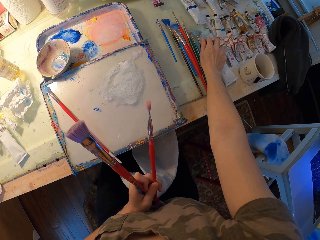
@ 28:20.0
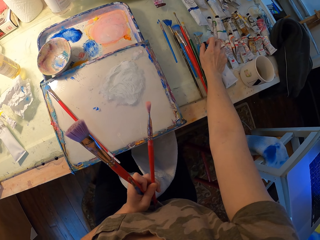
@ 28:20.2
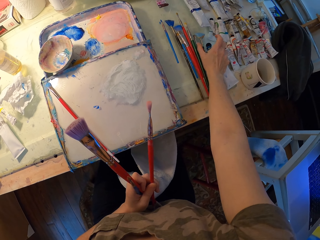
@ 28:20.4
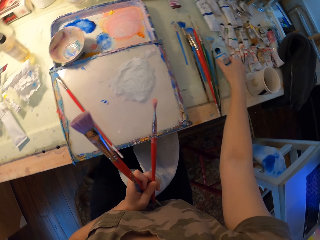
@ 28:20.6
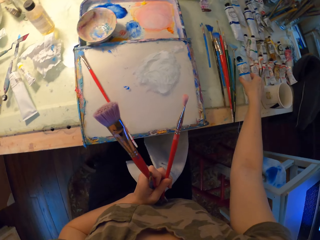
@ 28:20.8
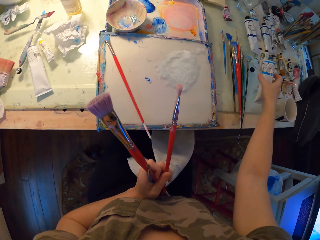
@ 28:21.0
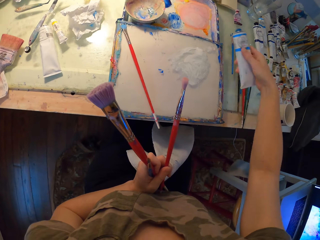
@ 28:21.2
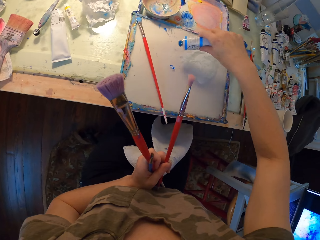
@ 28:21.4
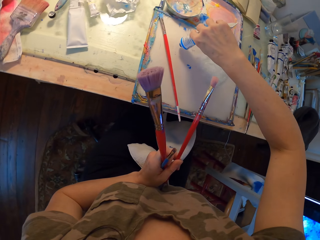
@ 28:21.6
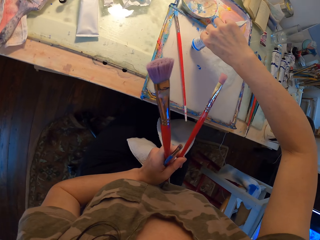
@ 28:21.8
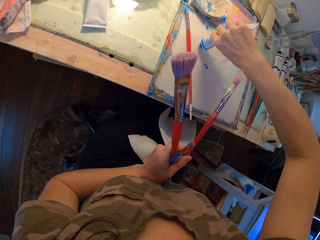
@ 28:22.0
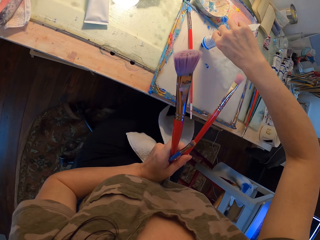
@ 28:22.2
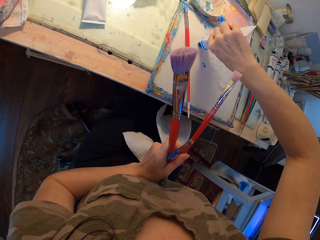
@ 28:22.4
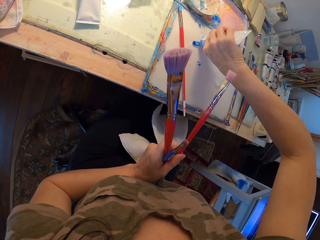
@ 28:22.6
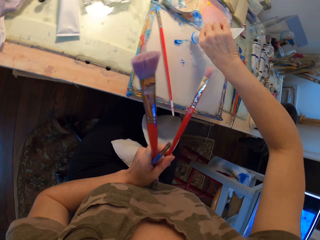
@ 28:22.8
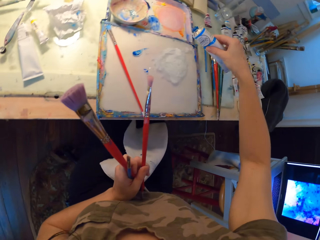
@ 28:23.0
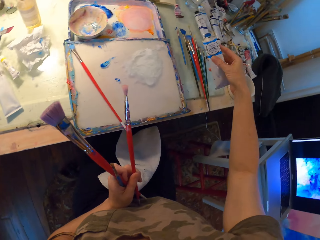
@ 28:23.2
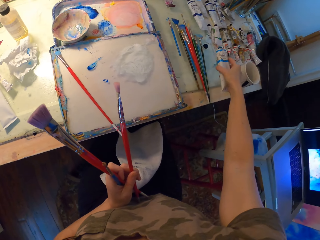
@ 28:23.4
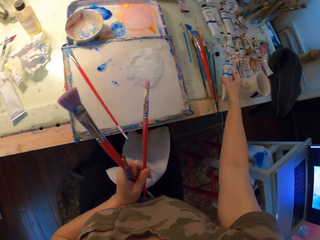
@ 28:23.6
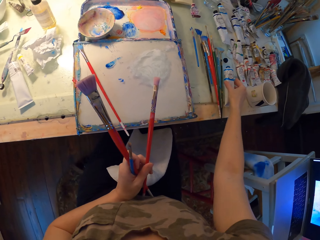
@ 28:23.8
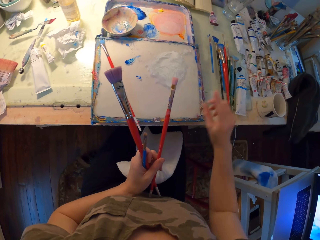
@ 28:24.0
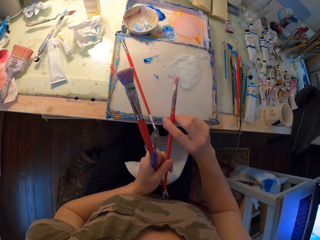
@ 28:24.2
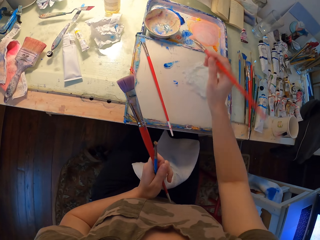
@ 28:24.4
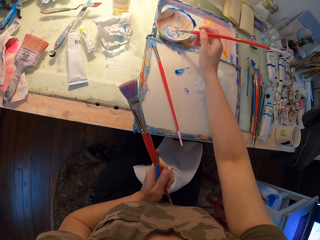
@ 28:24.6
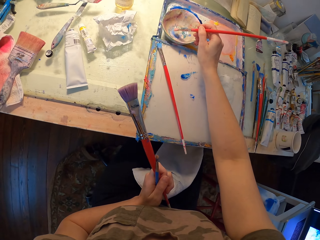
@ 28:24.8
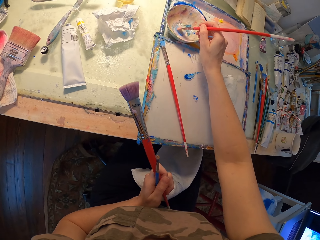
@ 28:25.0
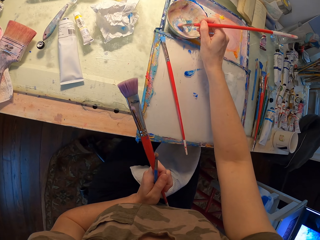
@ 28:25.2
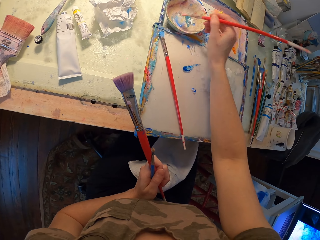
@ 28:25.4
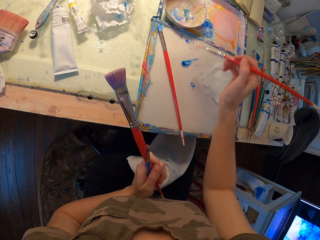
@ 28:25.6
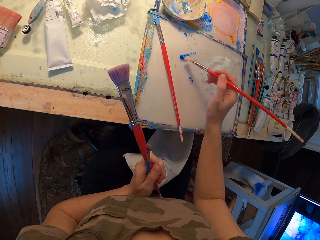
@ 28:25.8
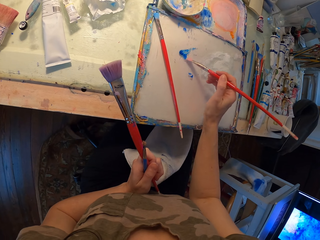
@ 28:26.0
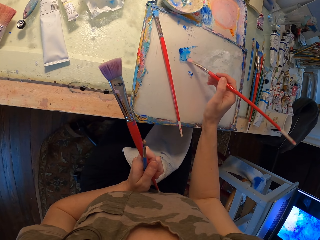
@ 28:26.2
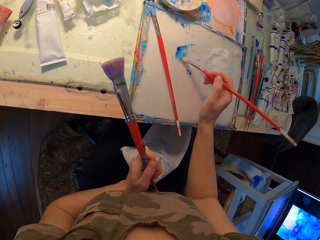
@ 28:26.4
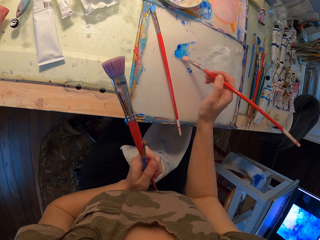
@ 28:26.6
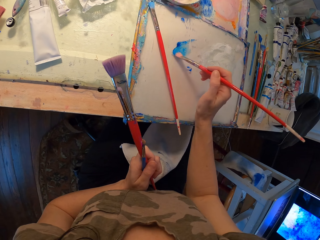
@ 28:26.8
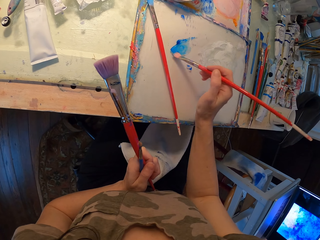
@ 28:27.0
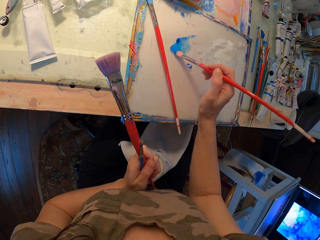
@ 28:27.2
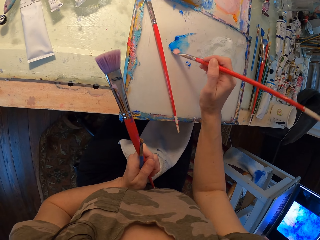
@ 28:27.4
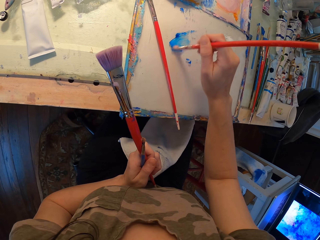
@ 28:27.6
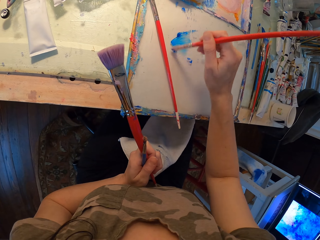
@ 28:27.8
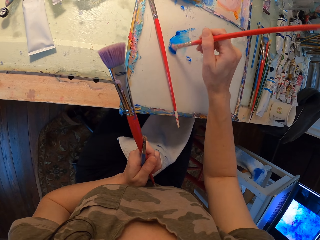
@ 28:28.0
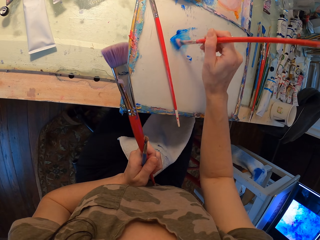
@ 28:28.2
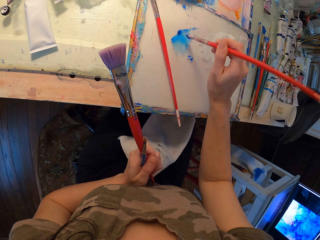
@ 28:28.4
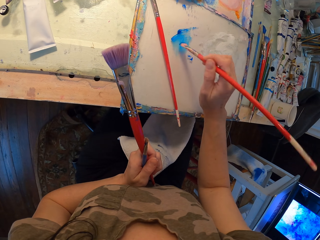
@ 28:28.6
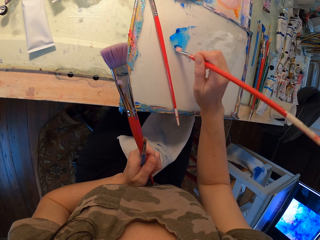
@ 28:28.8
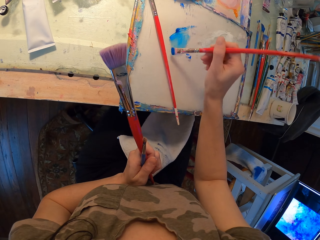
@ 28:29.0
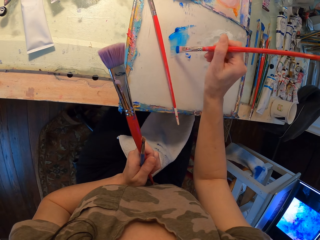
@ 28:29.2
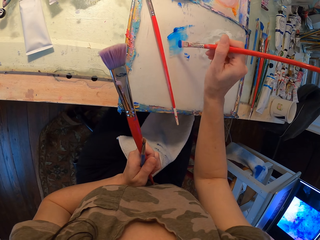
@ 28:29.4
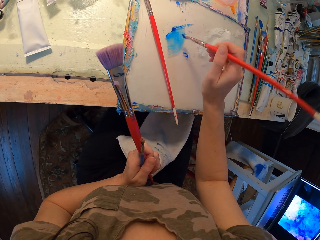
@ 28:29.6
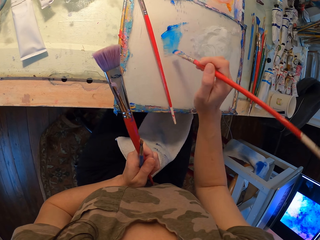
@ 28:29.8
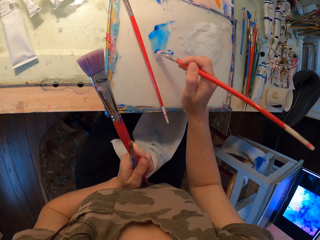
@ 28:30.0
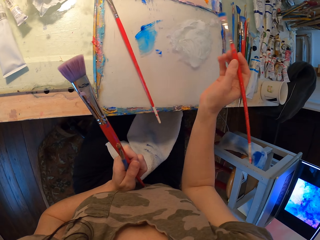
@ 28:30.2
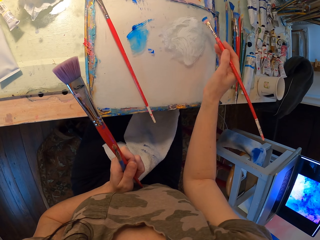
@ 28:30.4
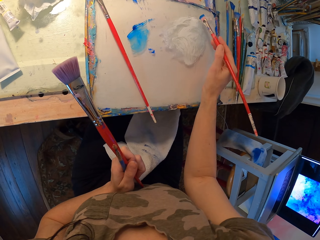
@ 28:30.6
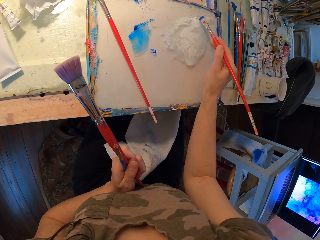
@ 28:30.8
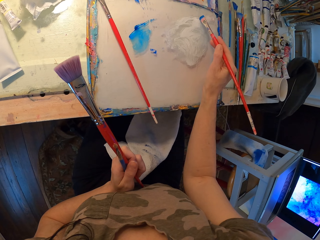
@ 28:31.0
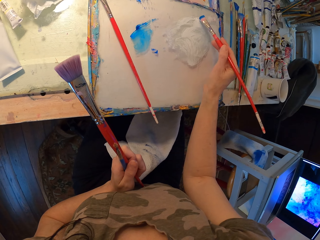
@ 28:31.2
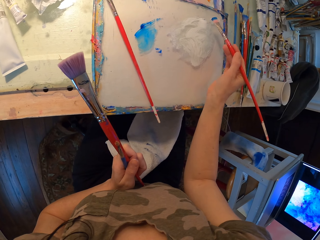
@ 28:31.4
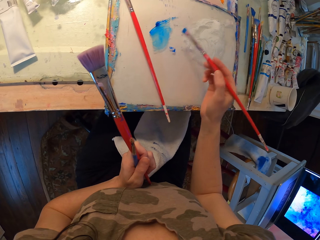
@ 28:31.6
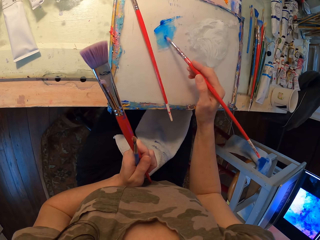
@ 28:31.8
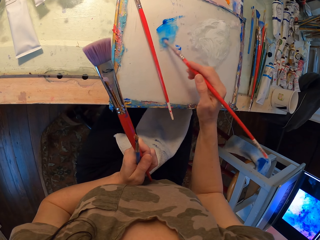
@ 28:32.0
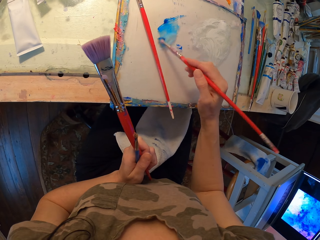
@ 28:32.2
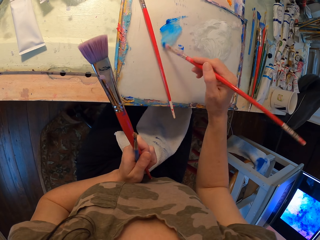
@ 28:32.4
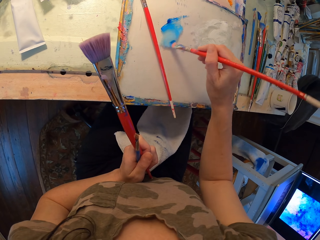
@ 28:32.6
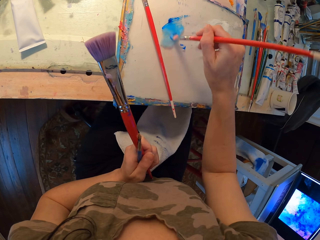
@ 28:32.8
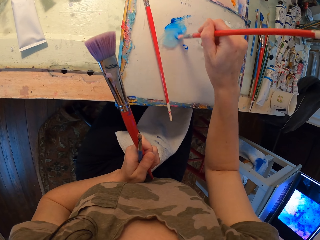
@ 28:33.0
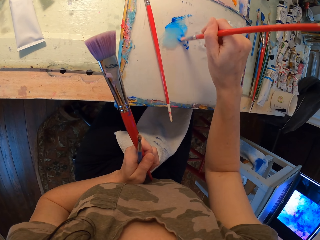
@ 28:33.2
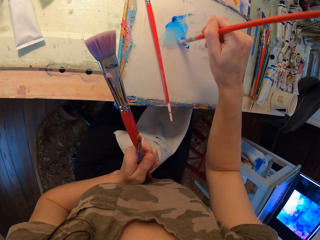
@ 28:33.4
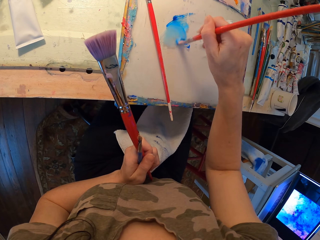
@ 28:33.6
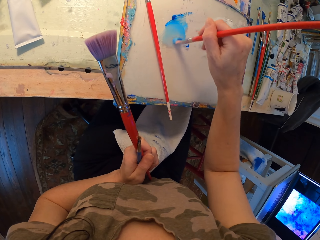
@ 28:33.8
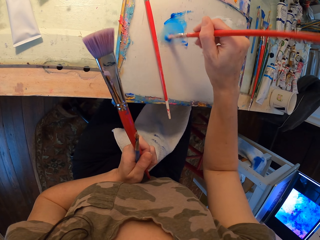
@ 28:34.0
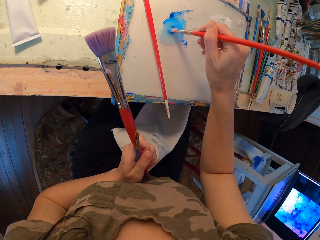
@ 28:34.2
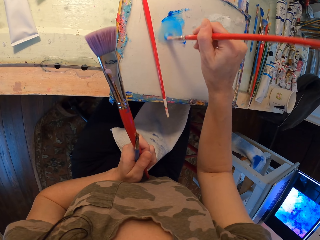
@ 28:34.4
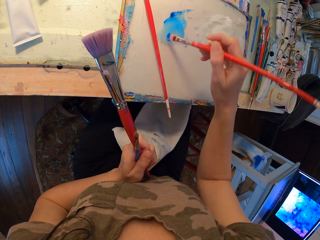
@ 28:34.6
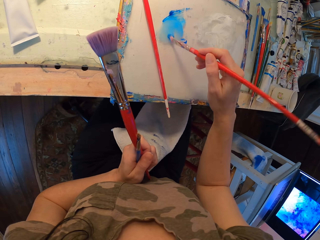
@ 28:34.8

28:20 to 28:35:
The camera wearer picks up the acrylic paint. They hold a piece of cloth and art brushes. They turn to the side. They hold a pack on the table. They put a little acrylic paint on the tray. They hold the piece of cloth and art brushes. They turn to the side. They put the acrylic paint down on the table. They hold the piece of cloth and art brushes. They dip the art brush inside the bowl with paint. They hold the piece of cloth and art brushes. They mix the acrylic paint with the art brush. They hold the piece of cloth and art brushes. They dip the art brush in white paint. They hold the piece of cloth and art brushes. They mix the paints with the art brush.

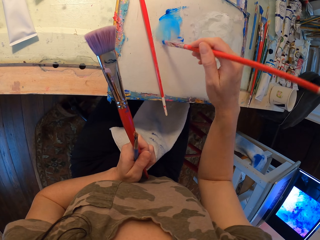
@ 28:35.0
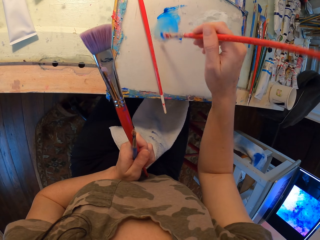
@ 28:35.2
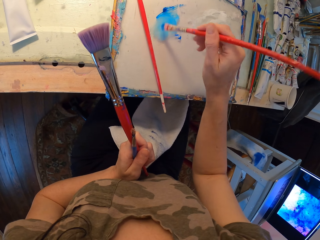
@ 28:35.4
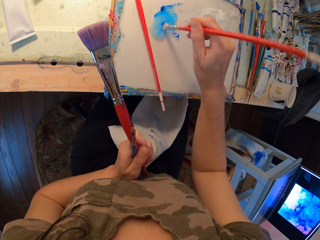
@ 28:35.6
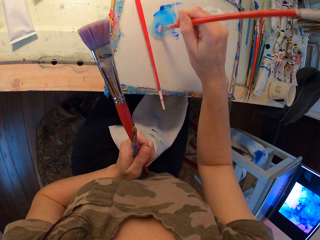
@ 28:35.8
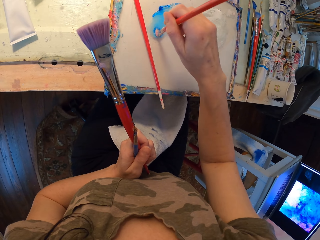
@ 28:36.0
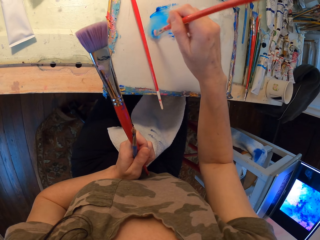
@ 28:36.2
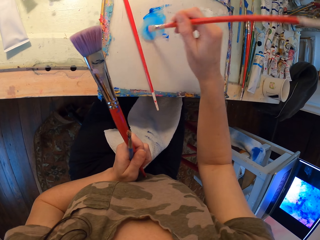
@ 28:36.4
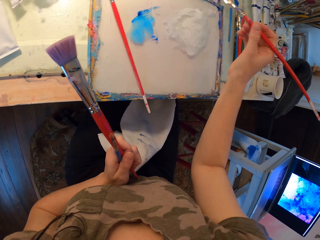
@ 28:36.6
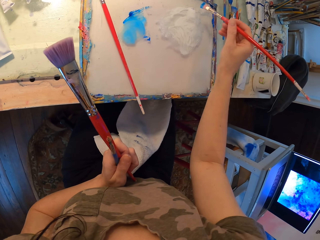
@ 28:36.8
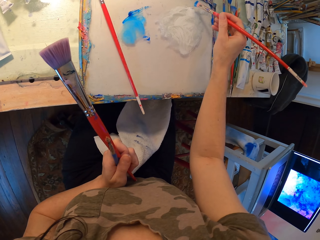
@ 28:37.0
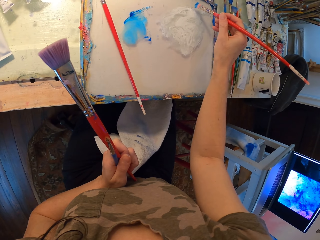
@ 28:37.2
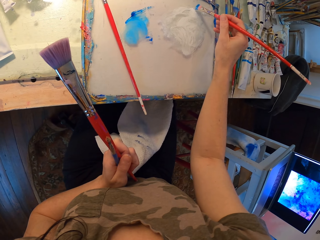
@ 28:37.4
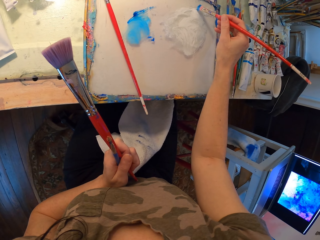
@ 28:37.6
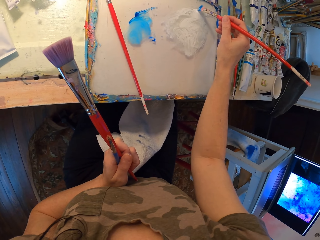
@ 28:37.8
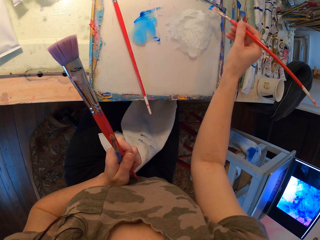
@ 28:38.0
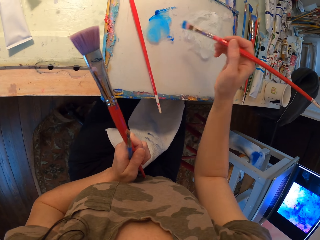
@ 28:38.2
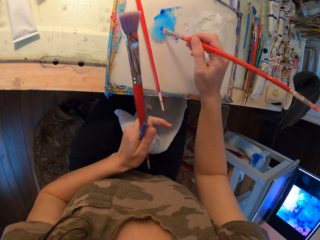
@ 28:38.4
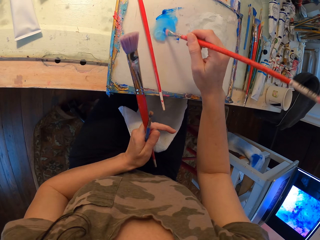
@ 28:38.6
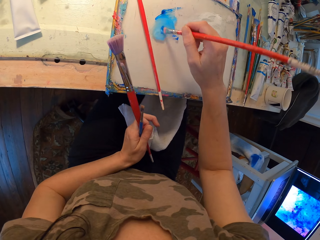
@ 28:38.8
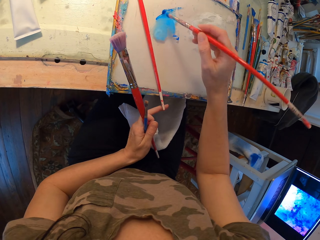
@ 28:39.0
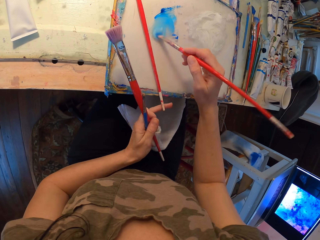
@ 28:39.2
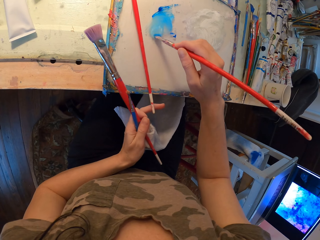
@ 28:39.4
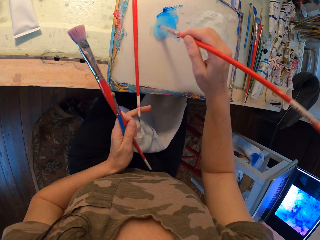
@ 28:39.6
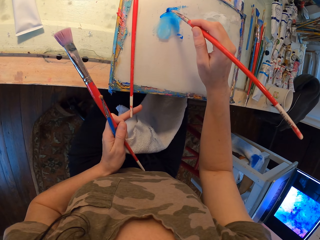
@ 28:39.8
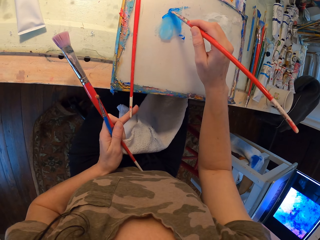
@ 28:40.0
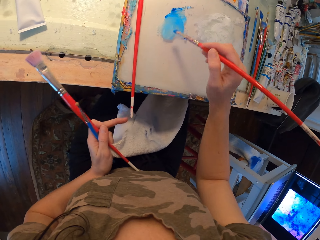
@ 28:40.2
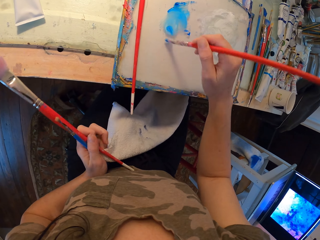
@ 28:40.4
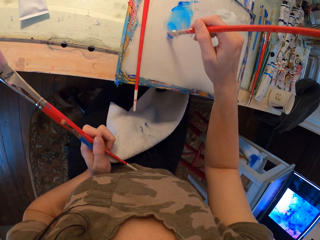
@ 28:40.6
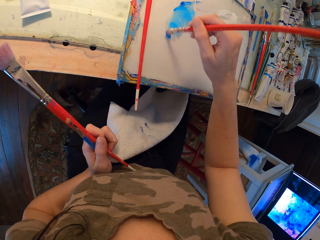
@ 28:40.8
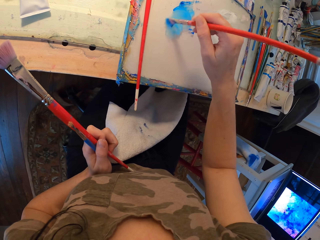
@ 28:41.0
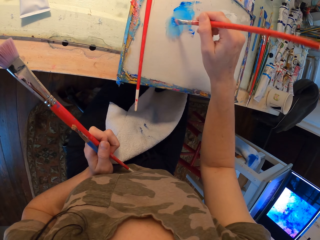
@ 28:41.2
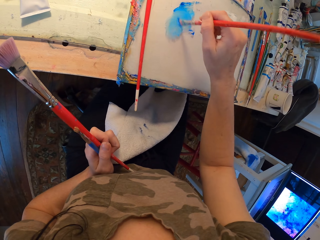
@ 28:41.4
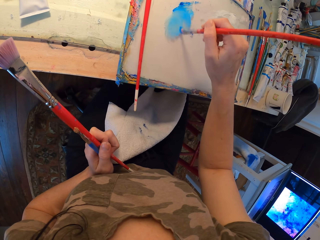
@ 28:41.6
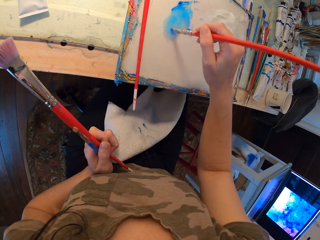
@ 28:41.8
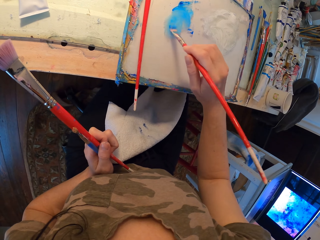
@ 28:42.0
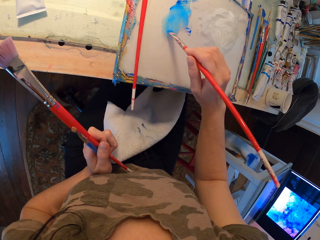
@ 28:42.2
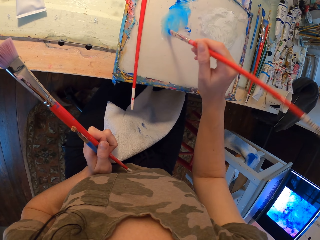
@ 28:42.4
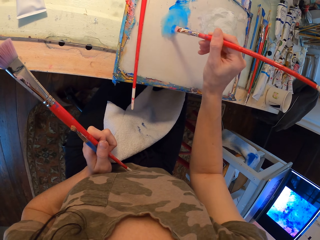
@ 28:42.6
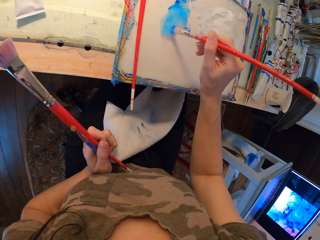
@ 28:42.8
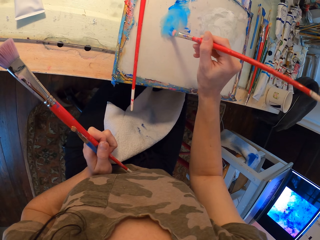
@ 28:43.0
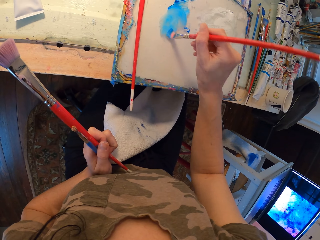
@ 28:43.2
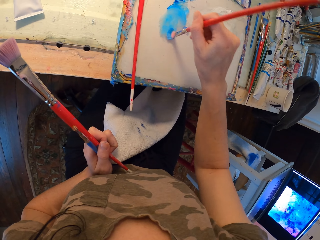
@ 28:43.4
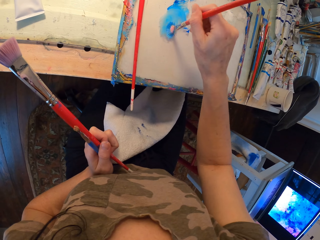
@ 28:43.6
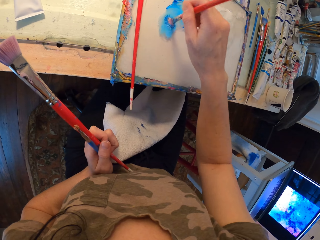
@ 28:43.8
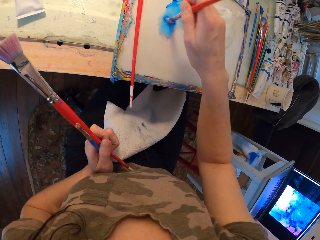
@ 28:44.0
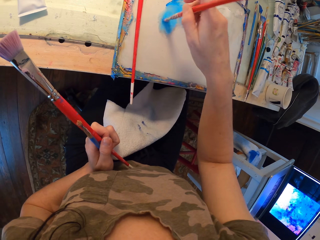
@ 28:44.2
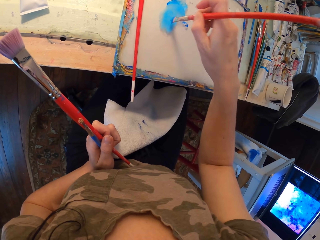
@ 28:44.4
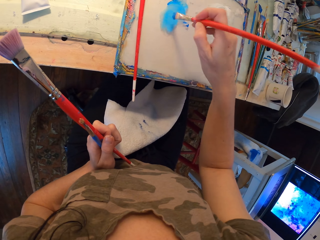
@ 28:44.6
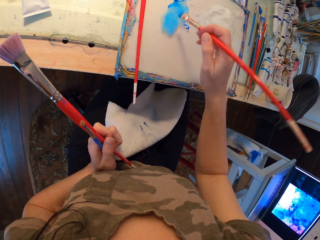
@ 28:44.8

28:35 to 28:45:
The camera wearer holds a piece of cloth and art brushes. They dip an art brush in white paint. They mix the paints with the art brush. They mix the paints in a palette.
